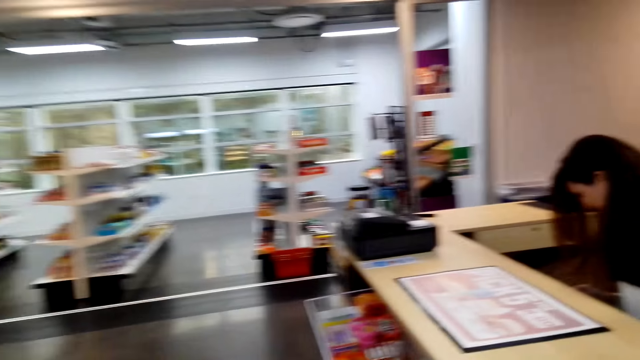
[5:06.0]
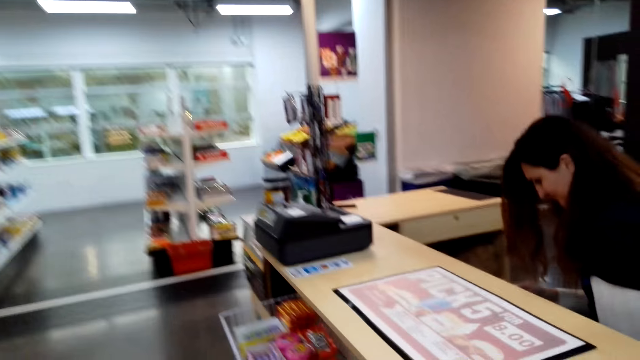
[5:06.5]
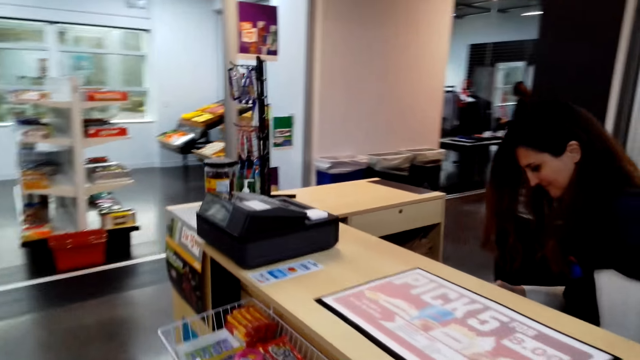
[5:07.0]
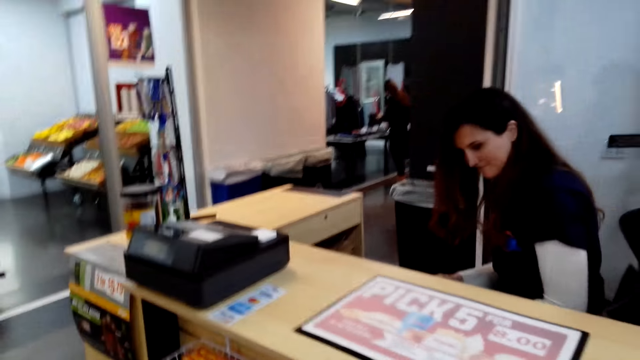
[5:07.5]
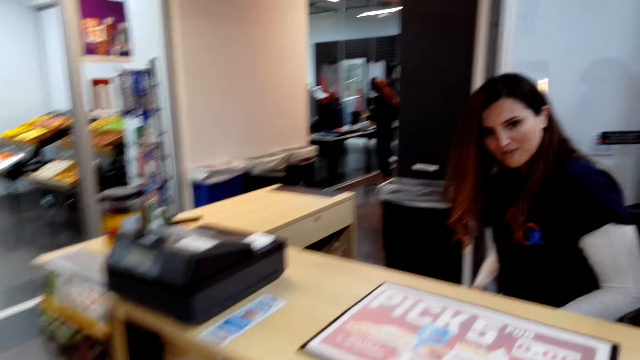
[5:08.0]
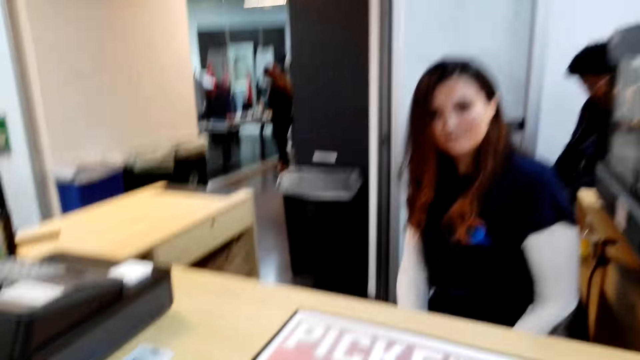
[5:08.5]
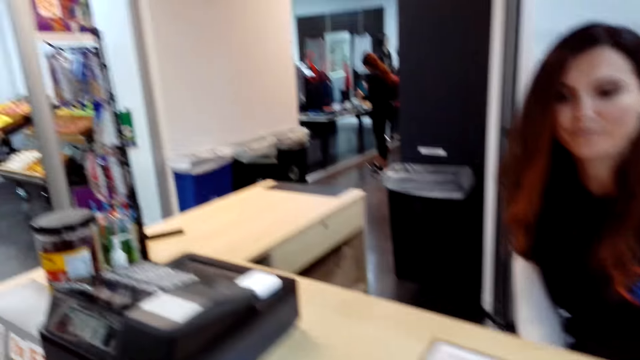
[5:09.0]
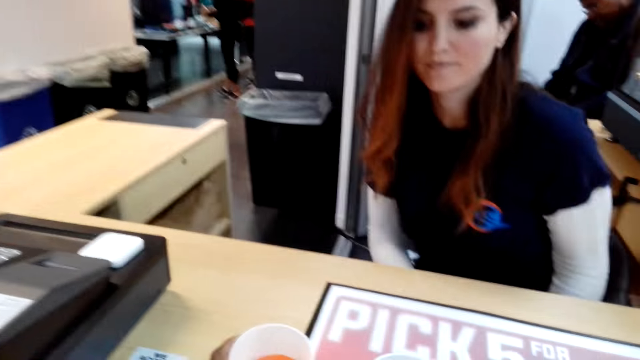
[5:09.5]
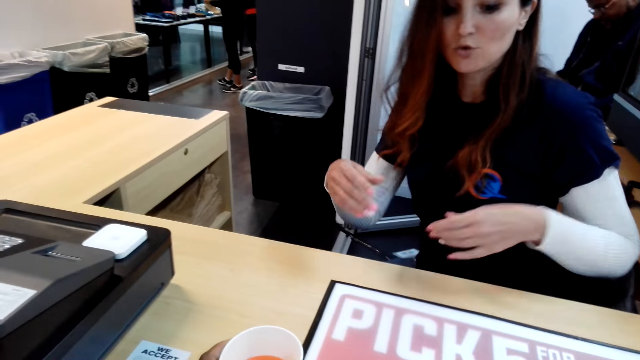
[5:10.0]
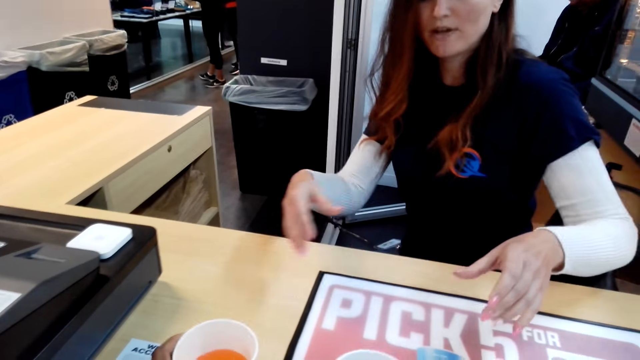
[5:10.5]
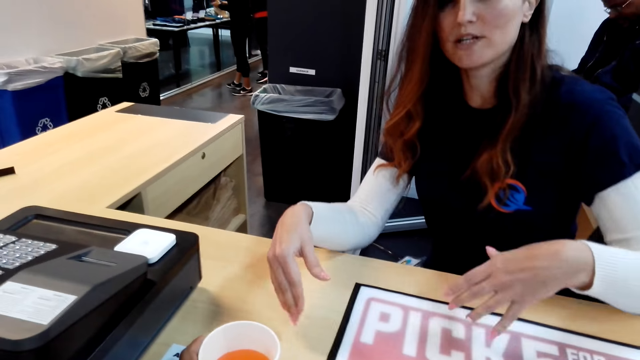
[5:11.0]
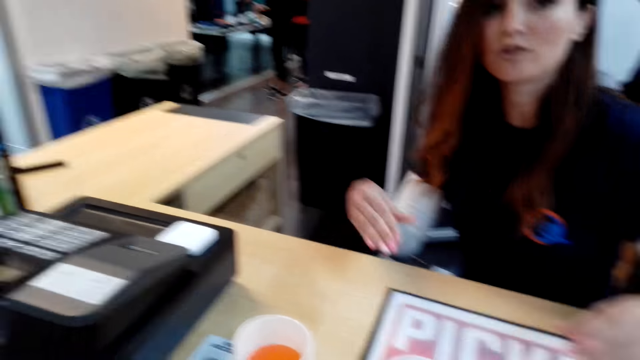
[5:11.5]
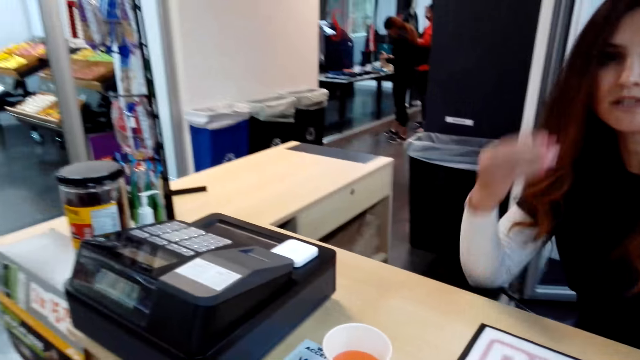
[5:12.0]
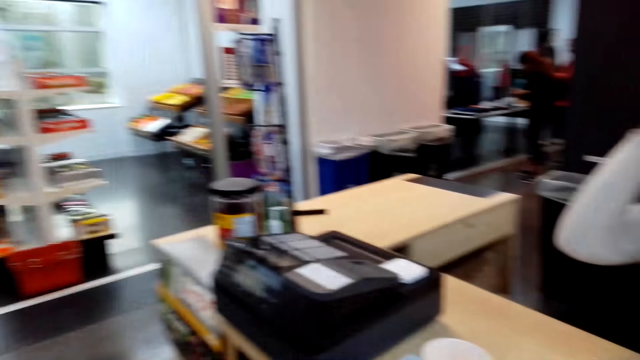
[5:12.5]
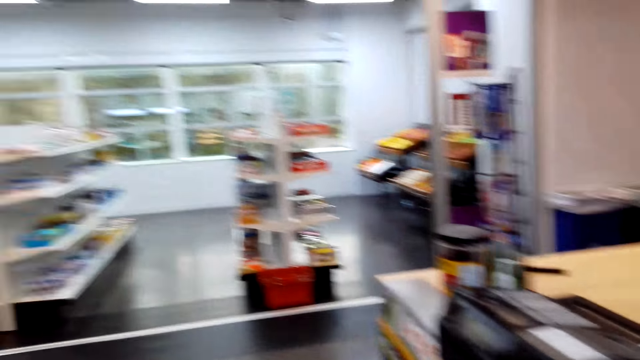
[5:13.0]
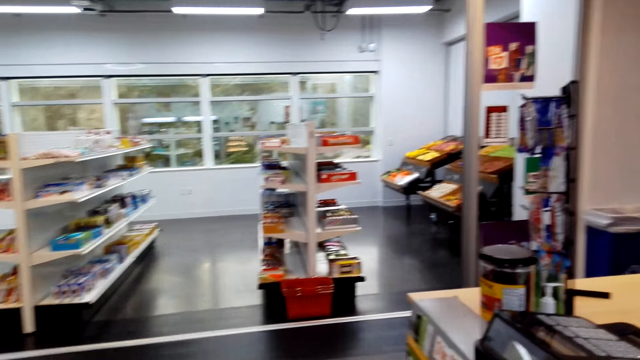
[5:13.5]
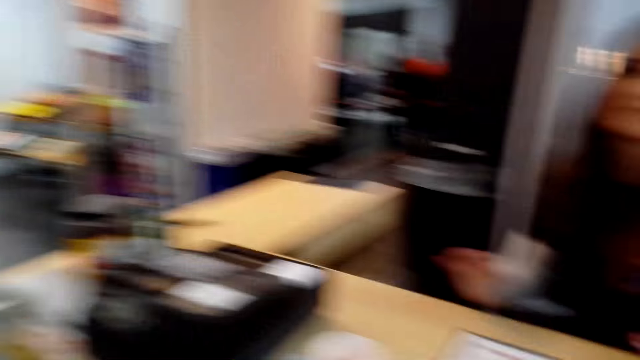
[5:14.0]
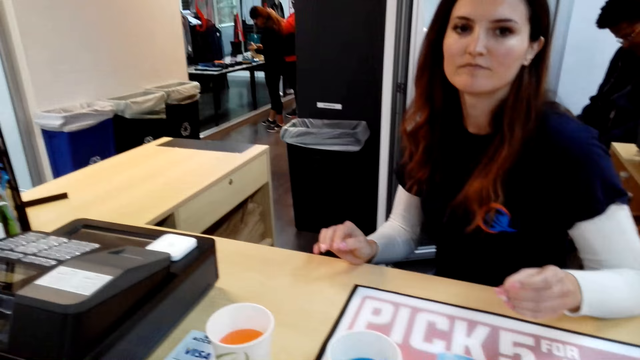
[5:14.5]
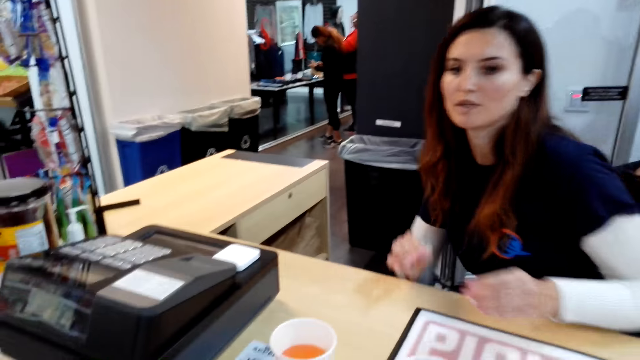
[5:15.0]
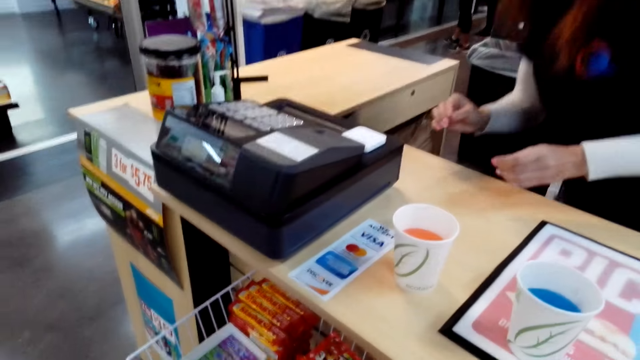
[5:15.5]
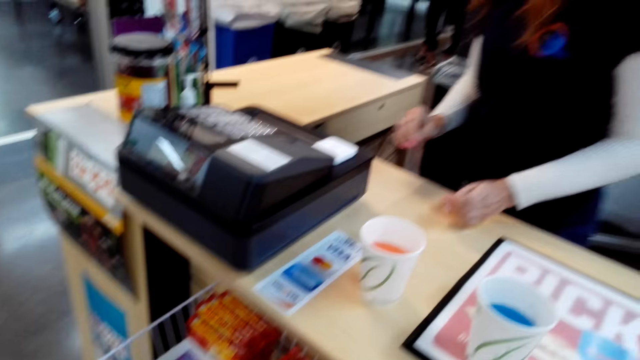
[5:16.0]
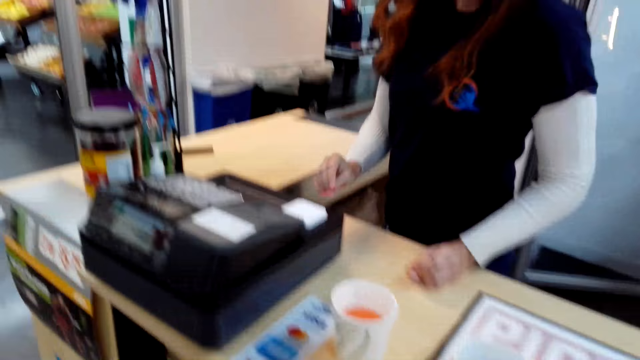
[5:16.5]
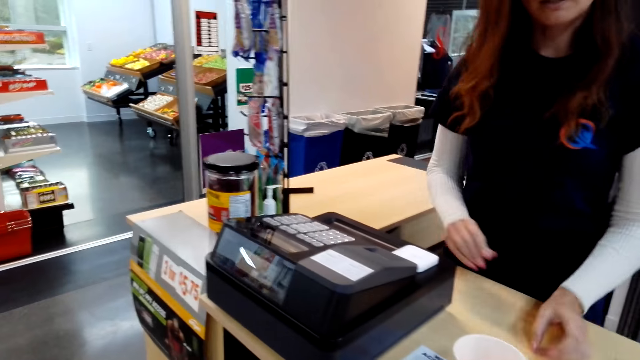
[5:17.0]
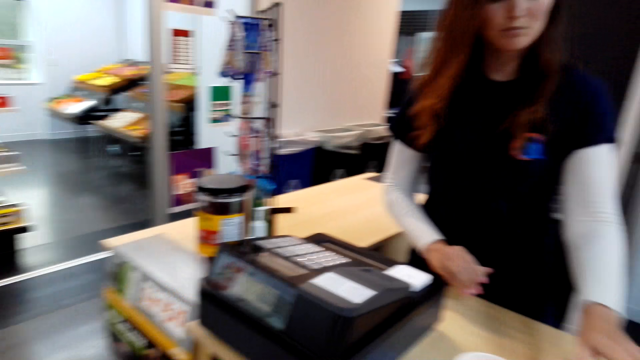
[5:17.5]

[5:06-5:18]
The camera wearer looks at a lady. They talk to the lady. They walk to the cashier. The lady talks to the camera wearer. The camera wearer puts tumblers on the counter. They look around.

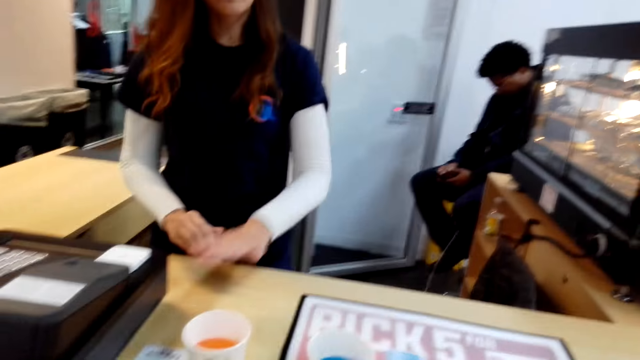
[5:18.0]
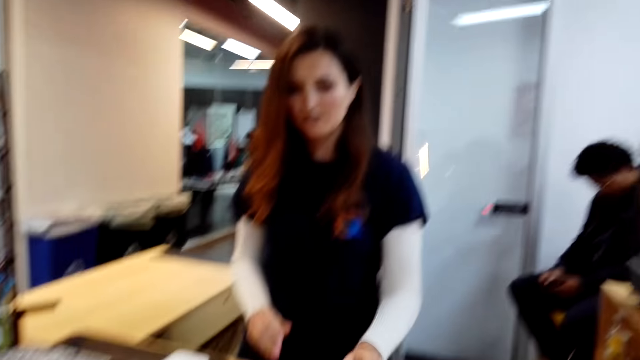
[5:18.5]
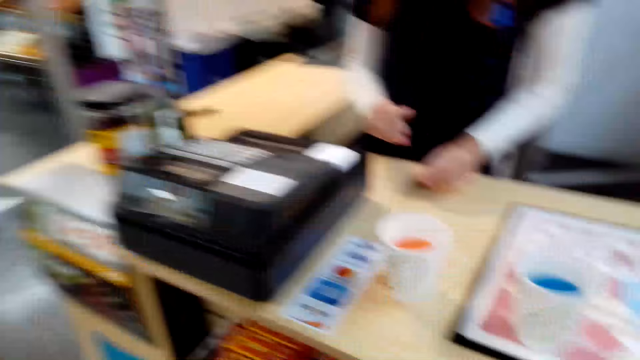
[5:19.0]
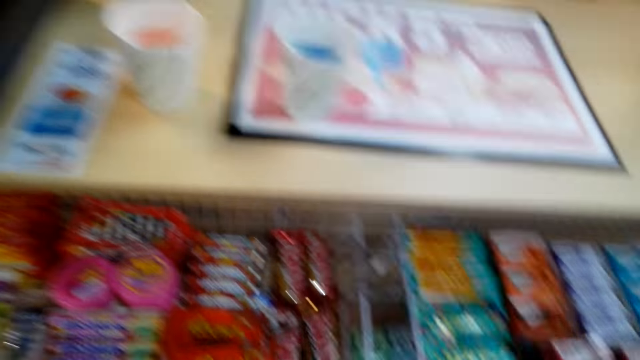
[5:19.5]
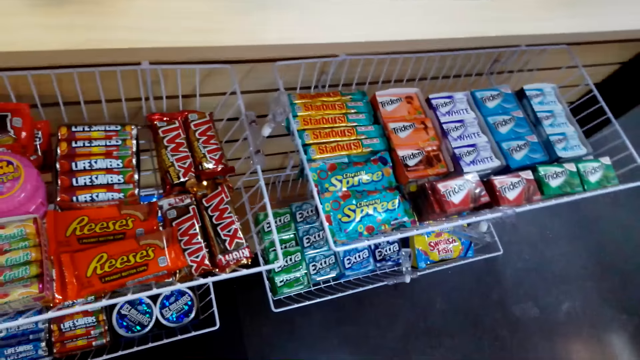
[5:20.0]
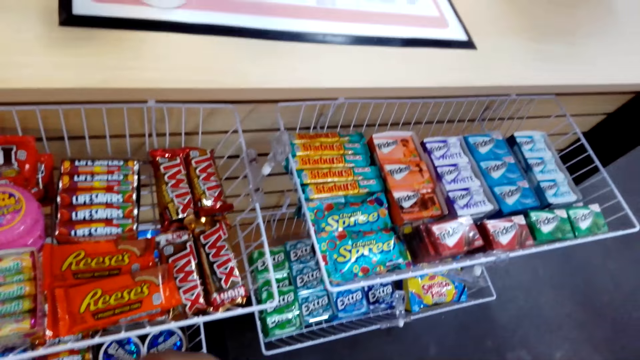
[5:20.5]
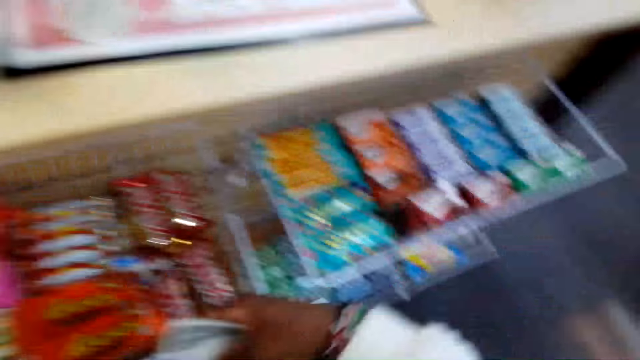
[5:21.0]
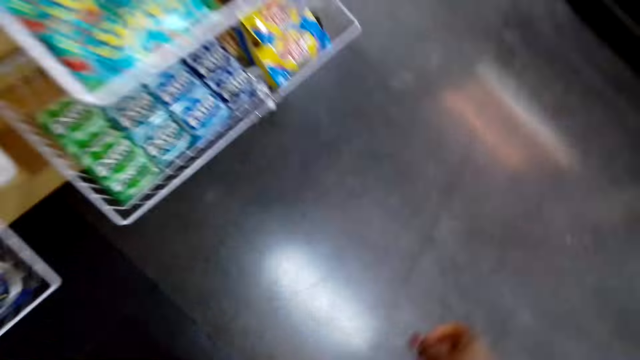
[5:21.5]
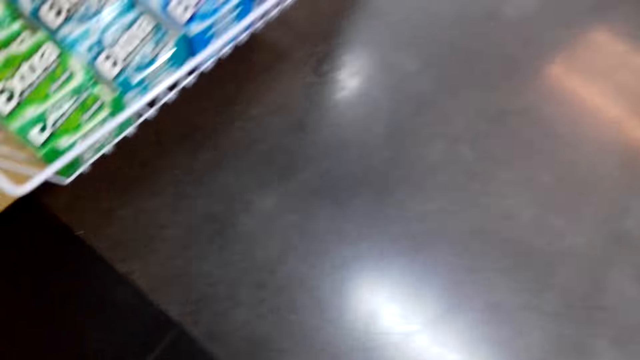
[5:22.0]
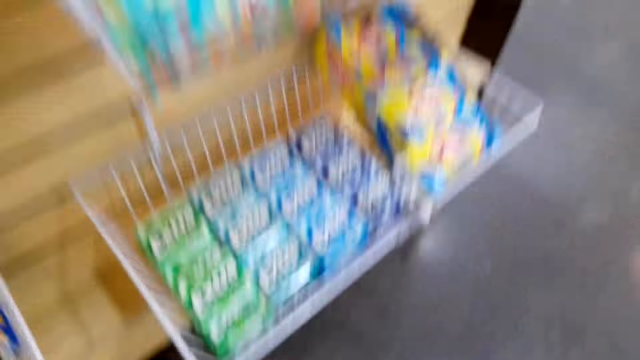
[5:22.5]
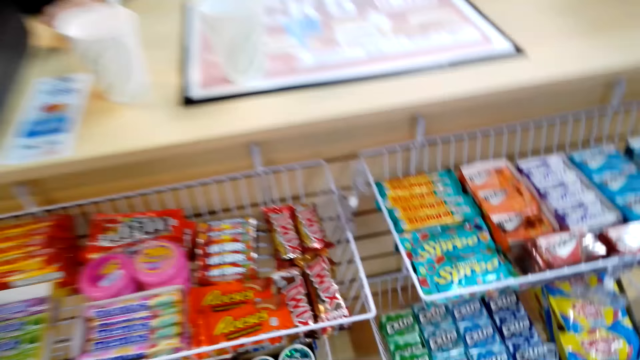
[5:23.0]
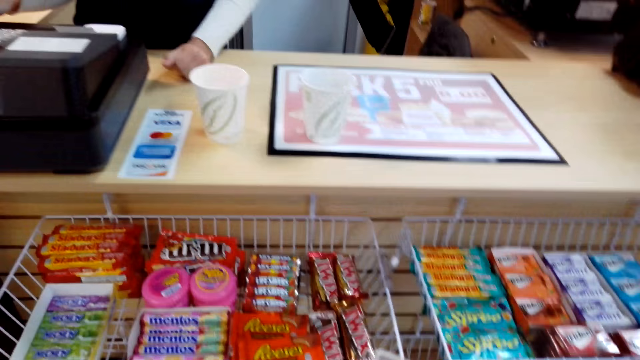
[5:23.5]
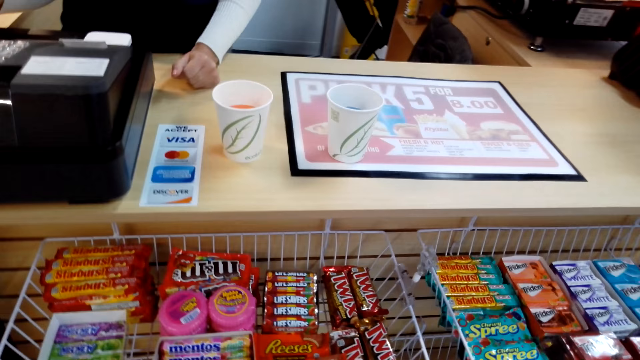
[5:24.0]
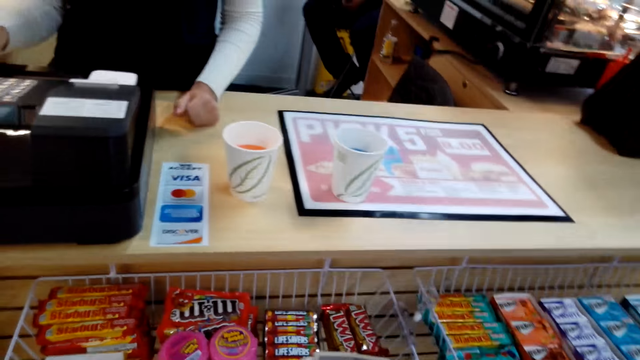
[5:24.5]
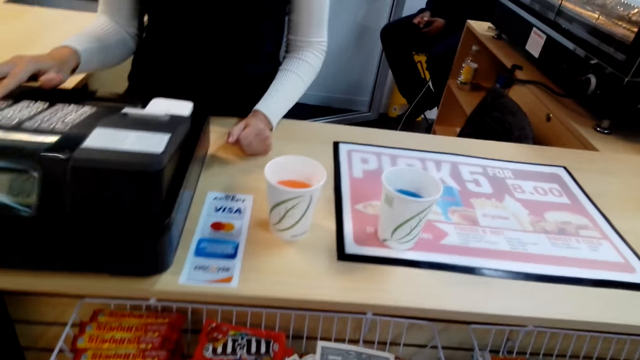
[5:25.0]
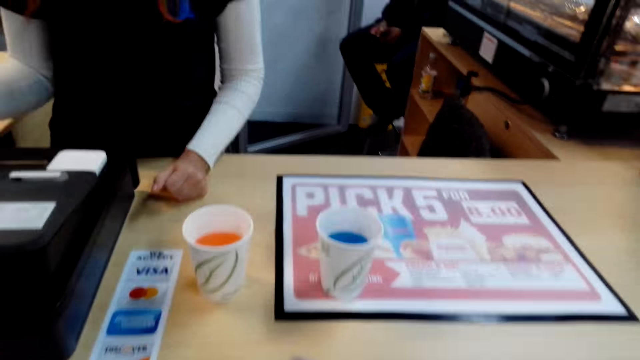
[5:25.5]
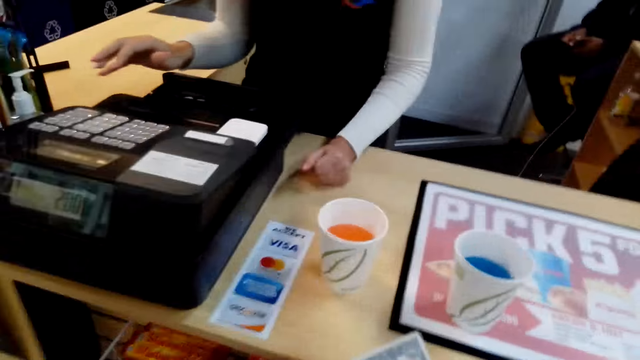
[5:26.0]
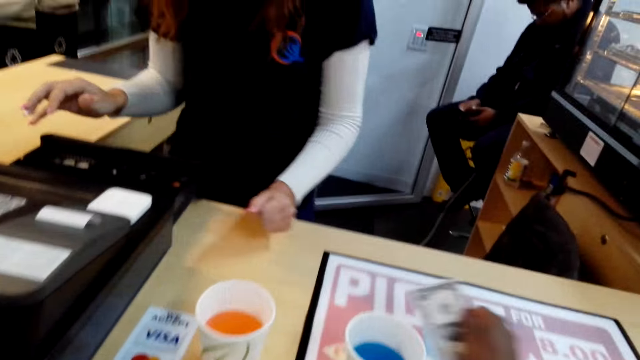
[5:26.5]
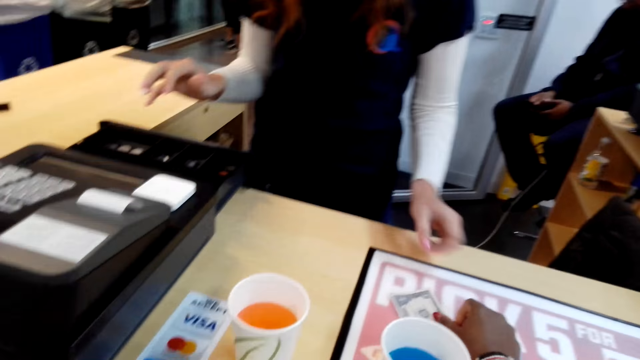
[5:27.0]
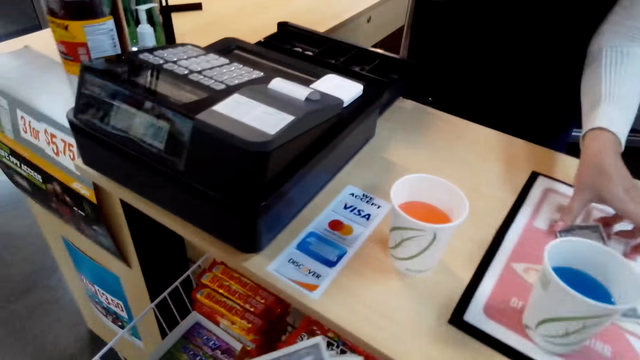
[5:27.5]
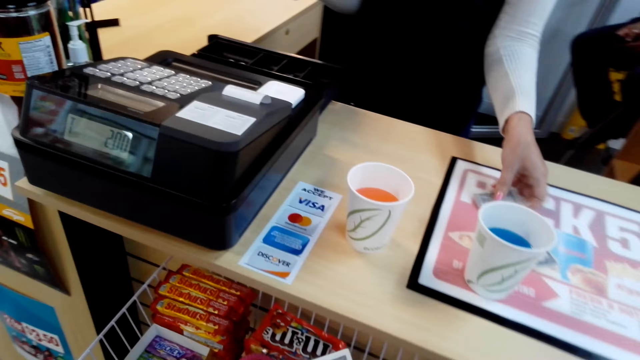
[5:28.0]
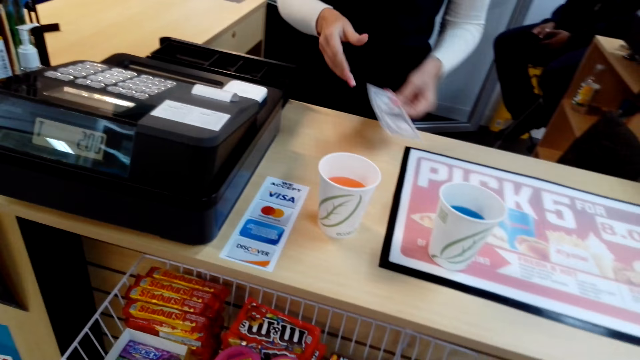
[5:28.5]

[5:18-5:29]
The camera wearer looks at the chocolates. They look at the counter. The lady stands up. The camera wearer looks around. They put money on the counter. The lady picks up the money from the counter.
